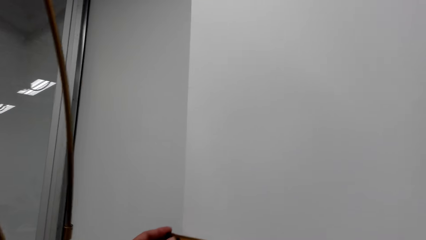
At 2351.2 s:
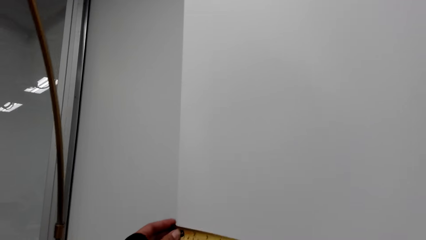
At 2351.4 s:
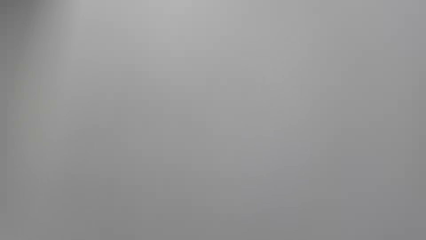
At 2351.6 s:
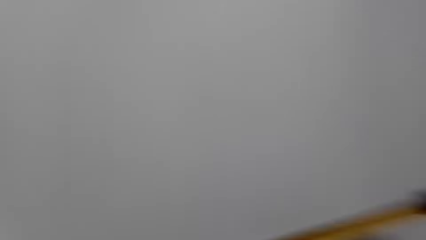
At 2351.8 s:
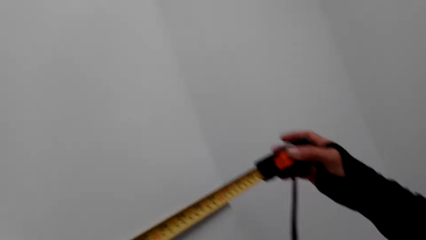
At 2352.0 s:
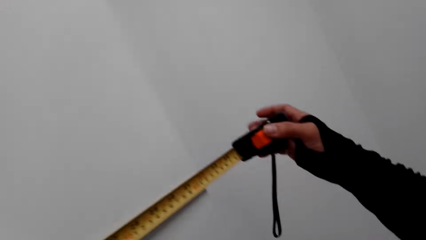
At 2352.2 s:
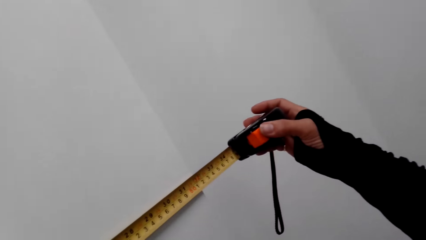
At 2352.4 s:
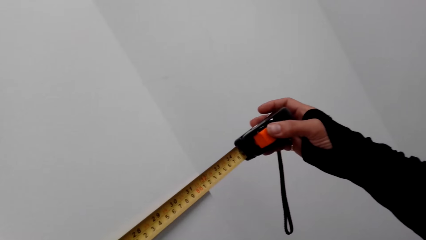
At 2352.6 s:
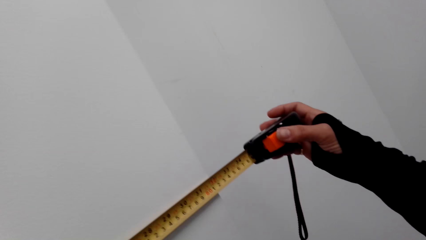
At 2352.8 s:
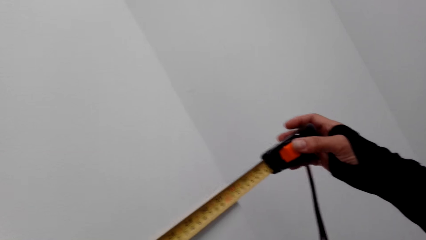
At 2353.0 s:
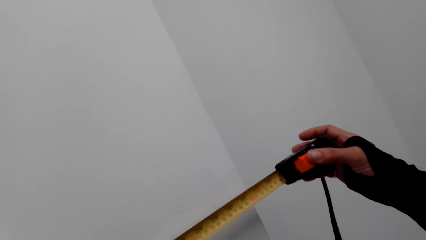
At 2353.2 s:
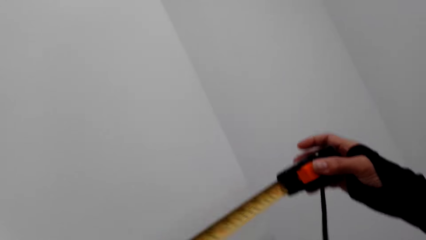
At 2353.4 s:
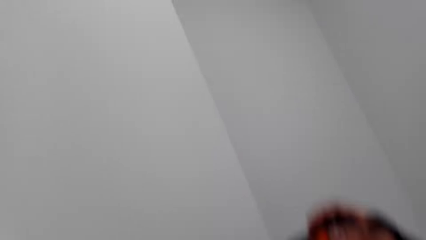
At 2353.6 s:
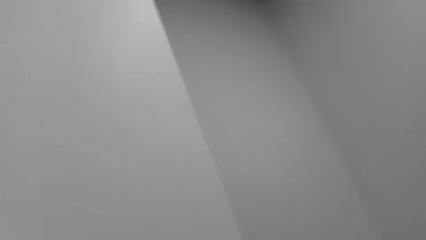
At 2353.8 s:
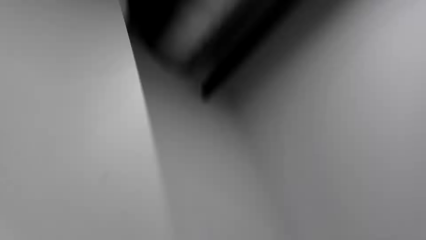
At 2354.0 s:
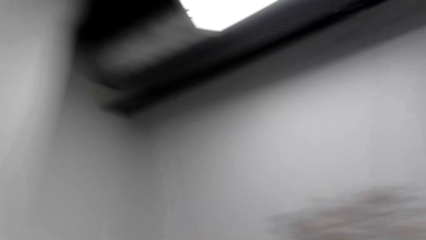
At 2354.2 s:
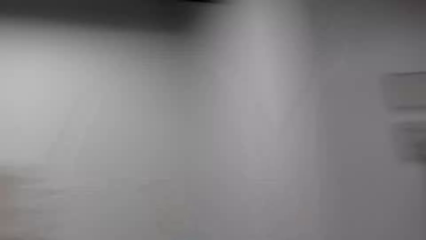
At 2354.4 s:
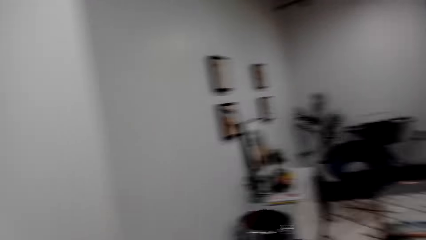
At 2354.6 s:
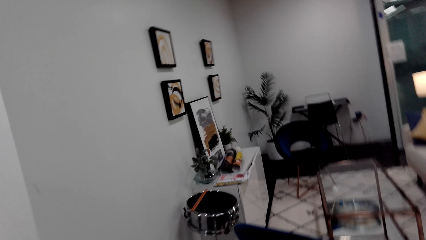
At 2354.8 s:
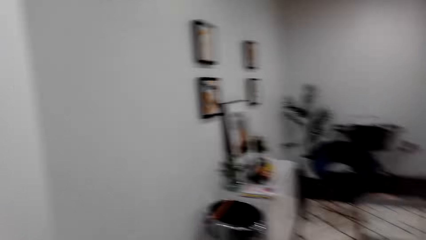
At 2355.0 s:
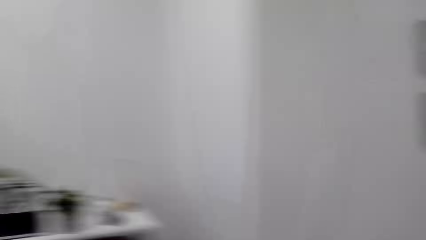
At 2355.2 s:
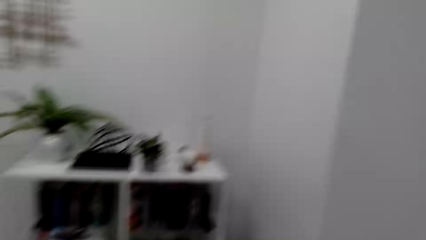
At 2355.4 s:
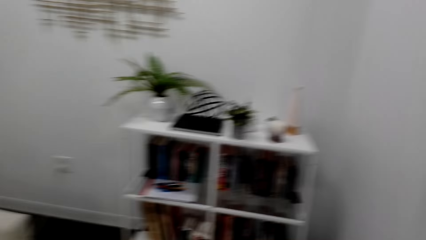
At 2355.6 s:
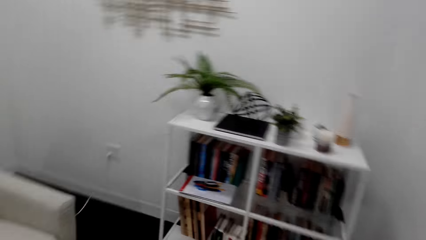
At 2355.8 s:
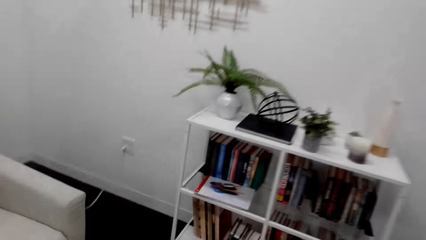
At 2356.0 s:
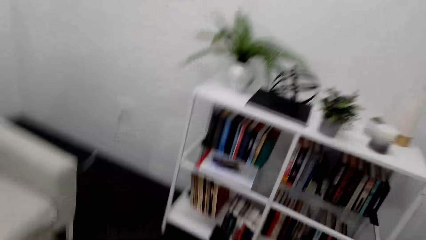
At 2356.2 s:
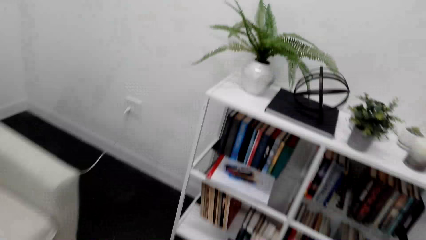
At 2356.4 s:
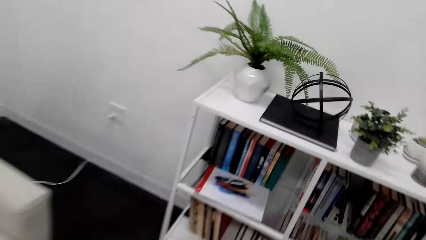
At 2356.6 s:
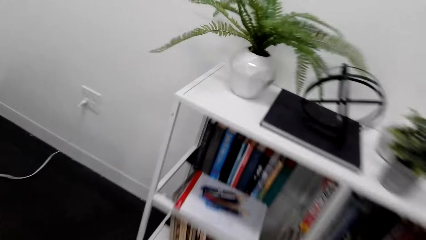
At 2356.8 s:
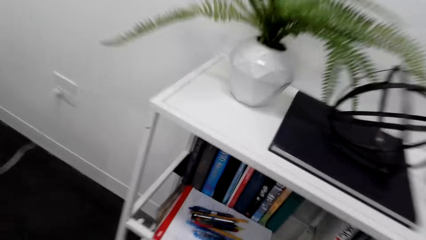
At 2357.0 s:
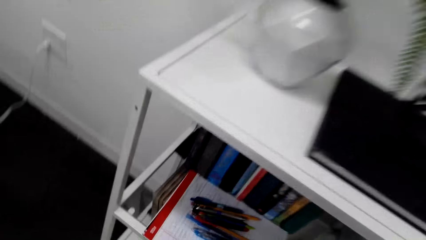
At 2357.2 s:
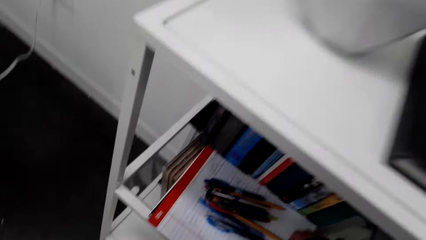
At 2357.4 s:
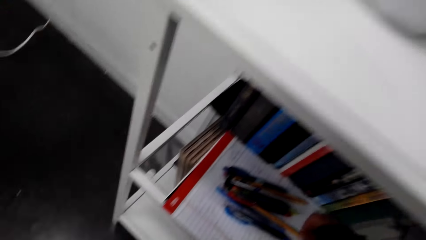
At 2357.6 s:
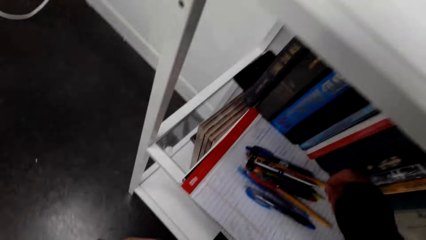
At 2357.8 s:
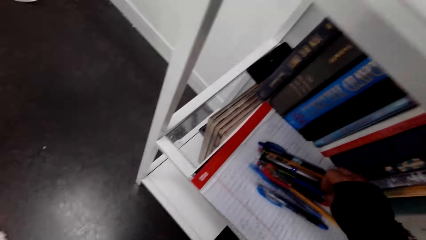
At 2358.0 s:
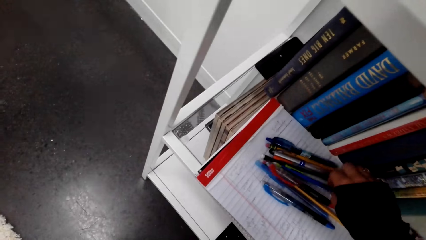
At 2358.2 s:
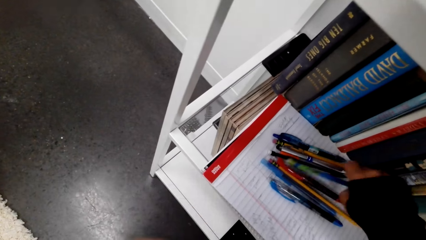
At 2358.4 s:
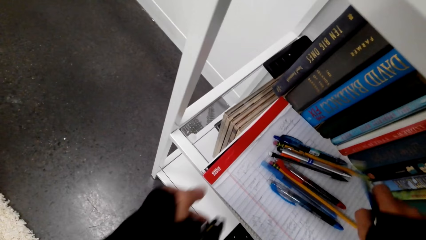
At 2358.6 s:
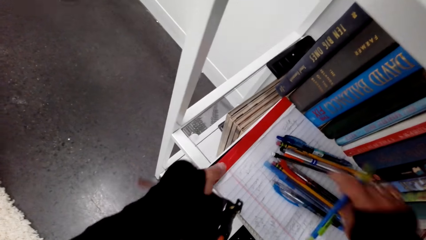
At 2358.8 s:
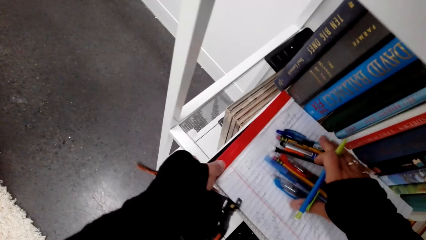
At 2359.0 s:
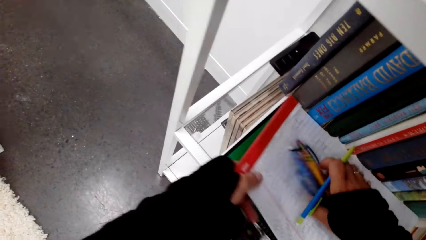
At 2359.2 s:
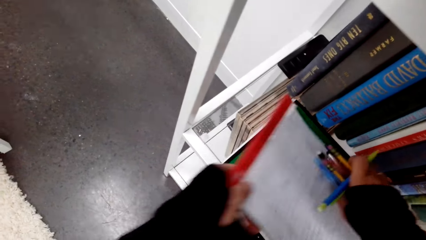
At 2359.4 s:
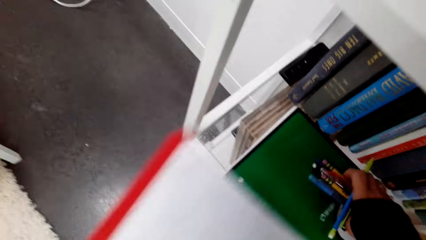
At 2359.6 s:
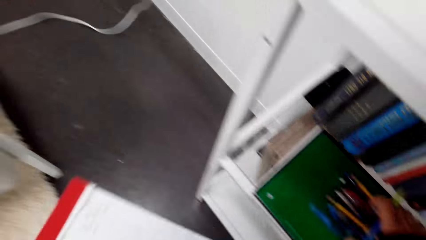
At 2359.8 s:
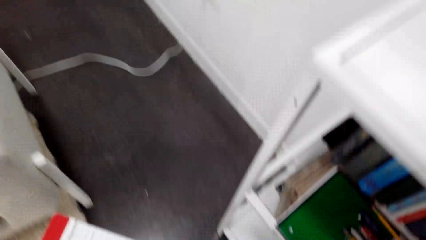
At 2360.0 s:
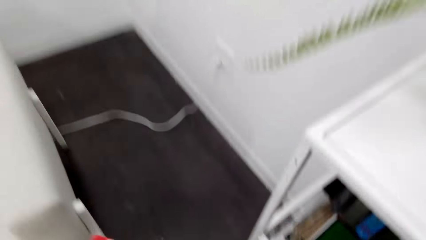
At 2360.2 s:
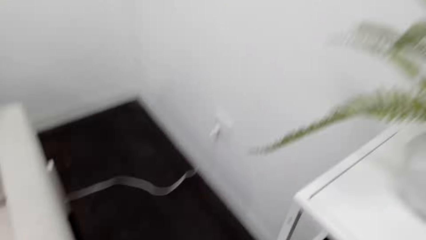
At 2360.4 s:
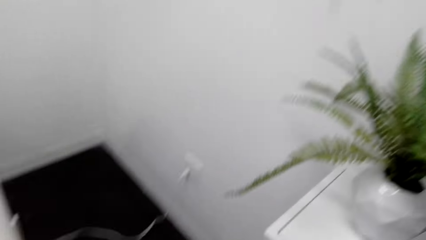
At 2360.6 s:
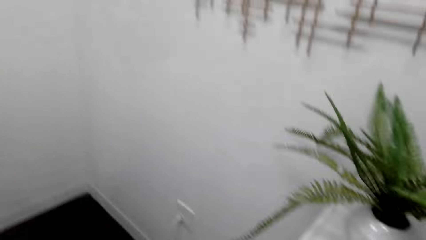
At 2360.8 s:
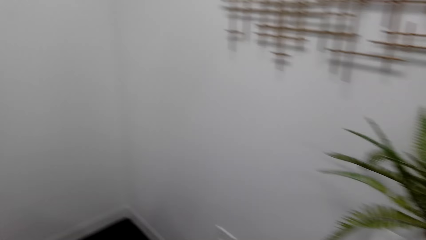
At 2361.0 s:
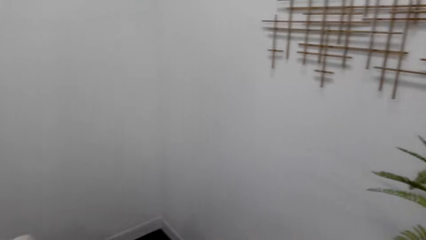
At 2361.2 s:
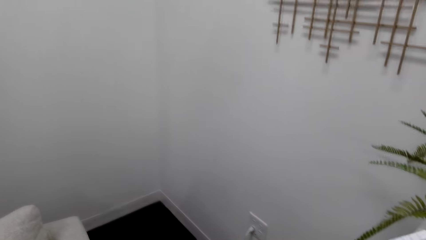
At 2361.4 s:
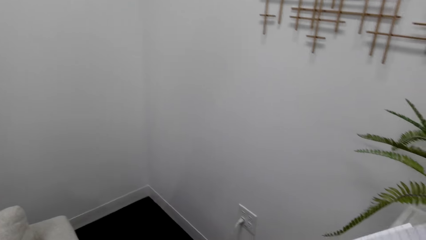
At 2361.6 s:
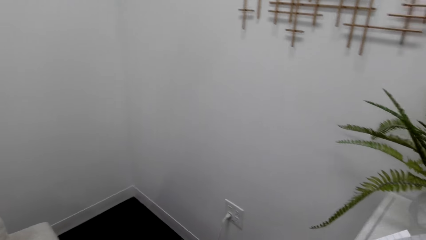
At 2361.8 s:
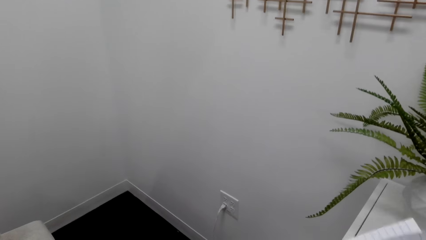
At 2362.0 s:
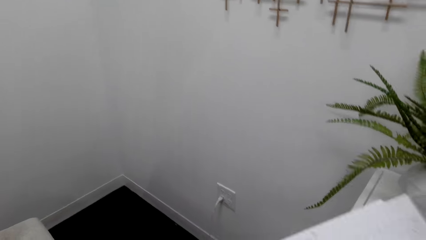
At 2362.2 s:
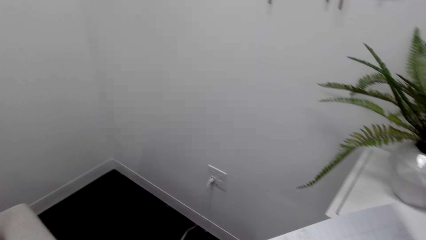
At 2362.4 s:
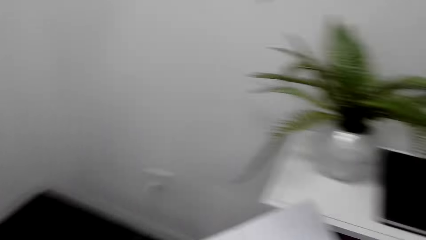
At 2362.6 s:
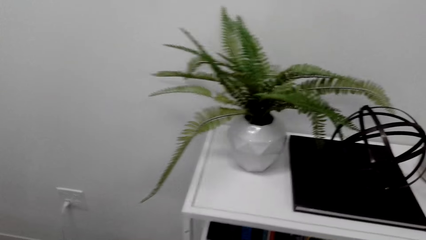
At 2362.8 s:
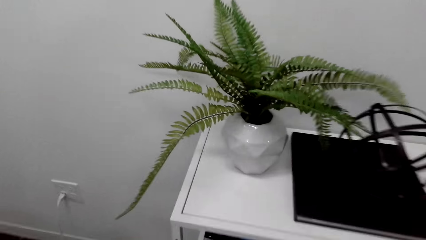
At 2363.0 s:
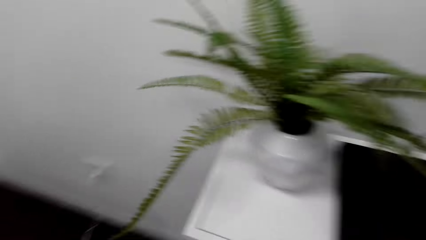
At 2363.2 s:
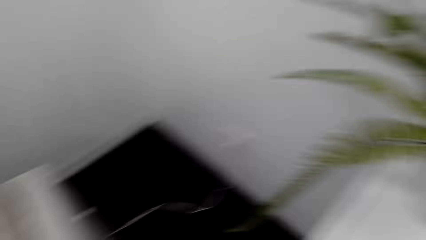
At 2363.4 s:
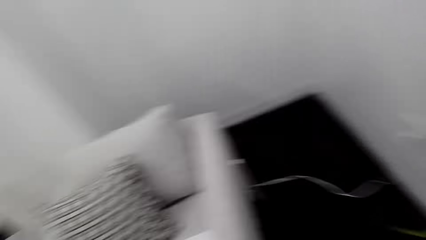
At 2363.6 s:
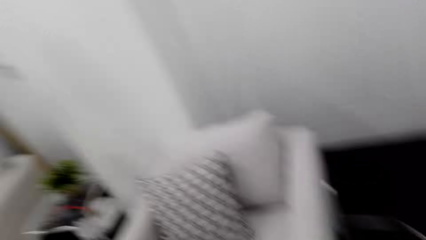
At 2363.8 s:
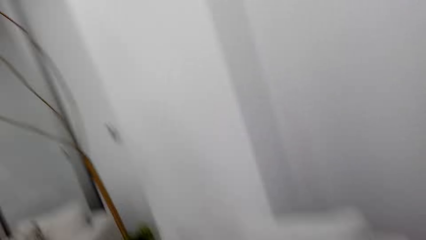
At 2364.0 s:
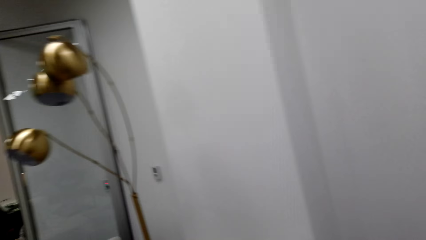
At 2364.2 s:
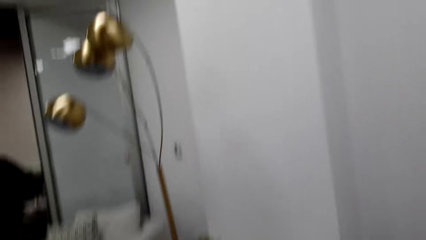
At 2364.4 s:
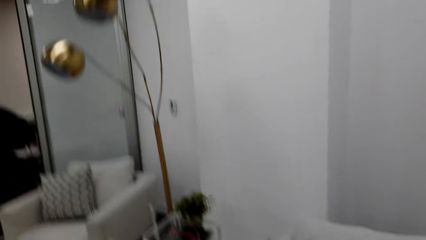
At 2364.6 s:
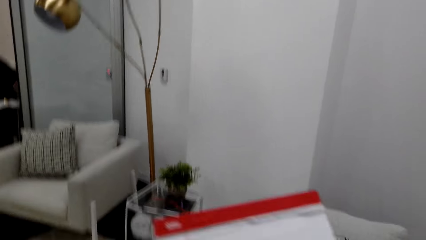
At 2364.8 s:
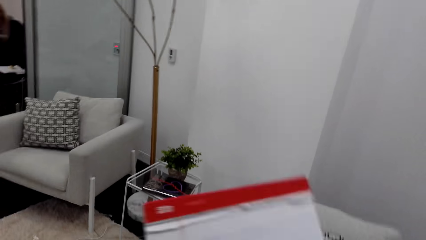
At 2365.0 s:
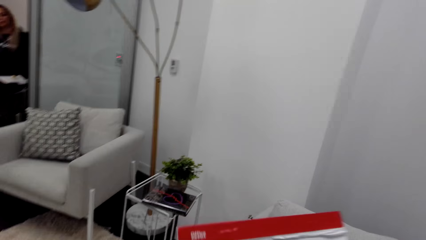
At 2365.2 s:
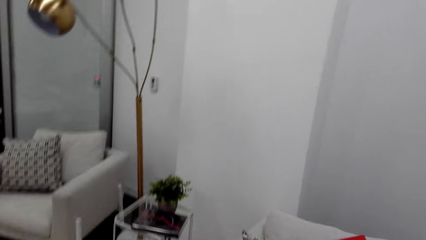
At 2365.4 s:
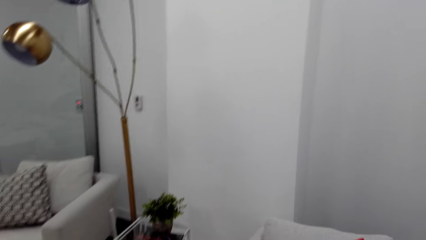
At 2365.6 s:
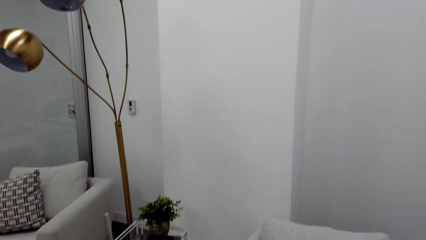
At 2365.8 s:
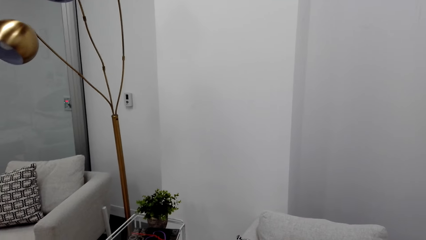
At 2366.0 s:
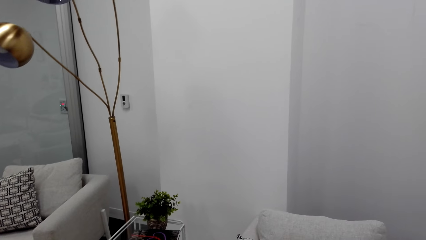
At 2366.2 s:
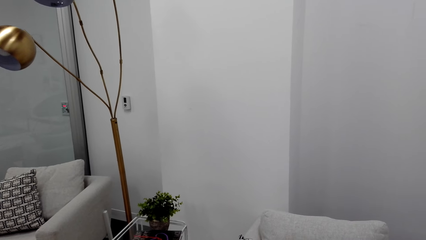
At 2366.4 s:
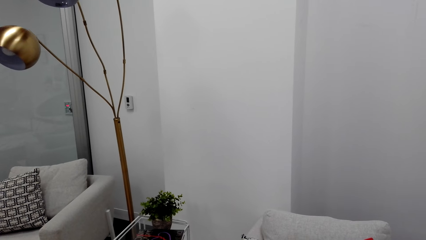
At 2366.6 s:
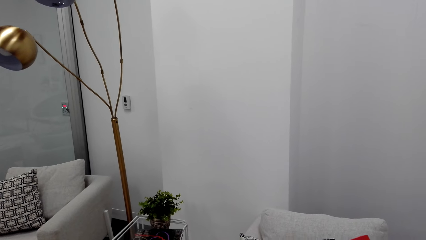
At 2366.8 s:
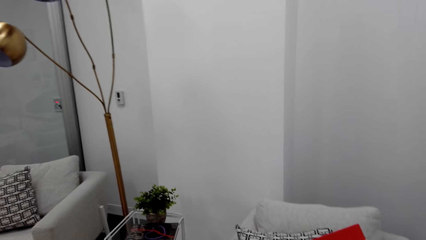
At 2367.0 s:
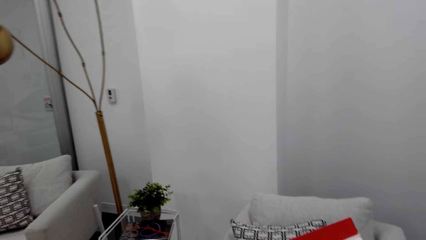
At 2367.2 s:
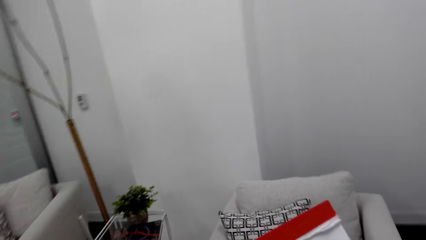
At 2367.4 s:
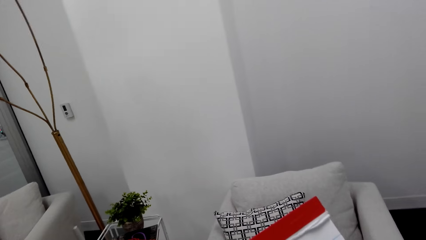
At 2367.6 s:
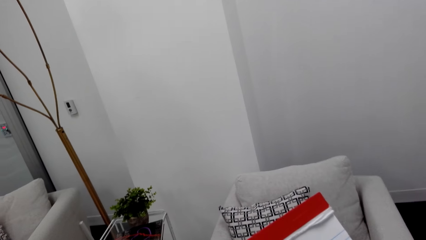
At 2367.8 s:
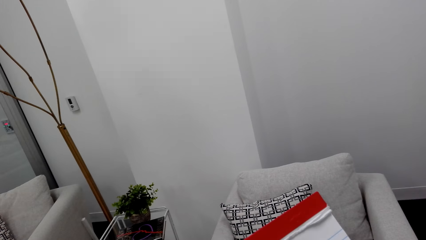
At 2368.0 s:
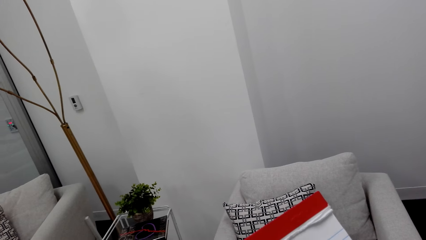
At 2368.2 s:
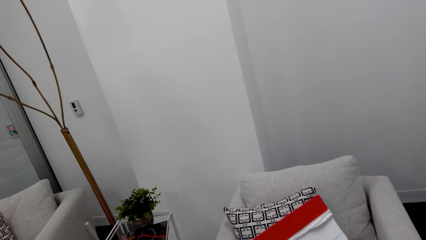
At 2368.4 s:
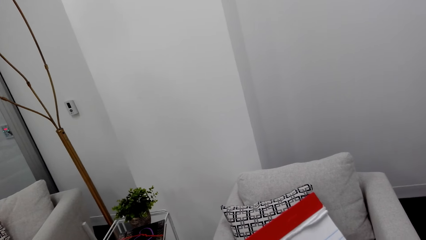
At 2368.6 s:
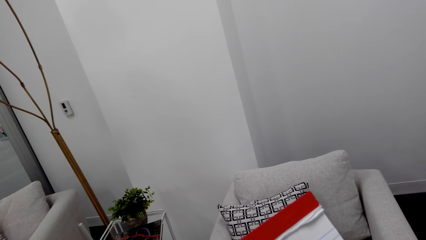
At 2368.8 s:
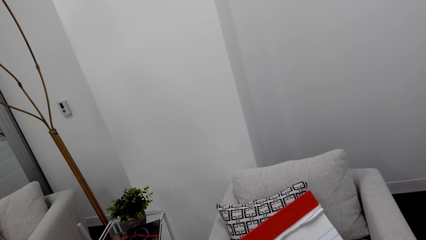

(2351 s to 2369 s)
The camera wearer holds the tape measure. They are using the tape measure to measure on the wall. They walk in the room. They pick up the pen. They pick up the book. They put the pens down. They look around the room. They look at the sofa.
